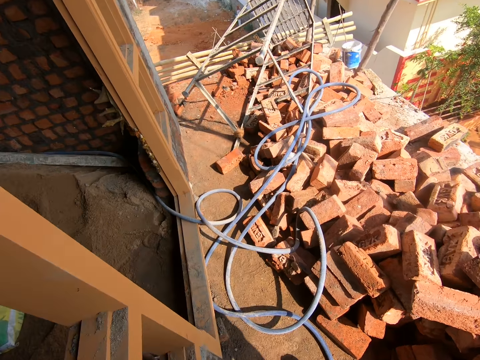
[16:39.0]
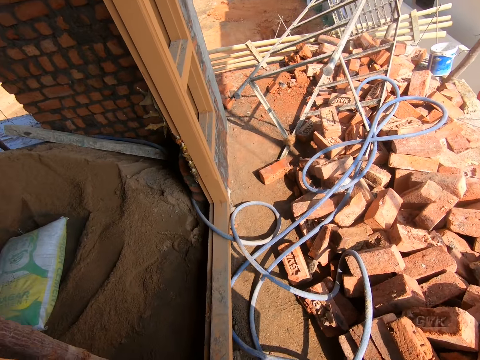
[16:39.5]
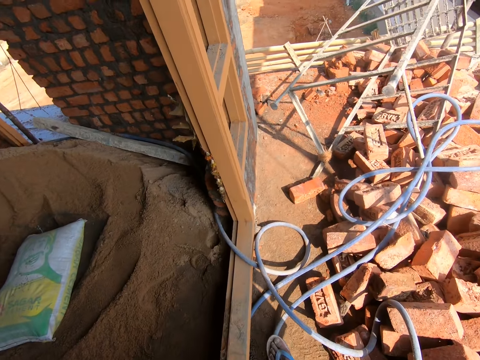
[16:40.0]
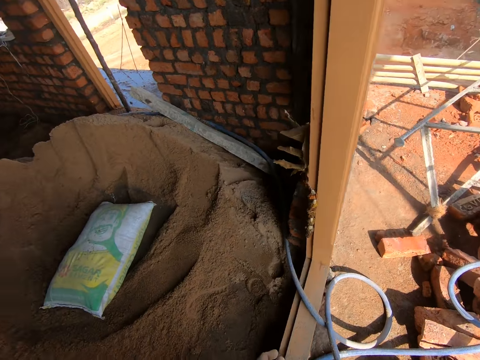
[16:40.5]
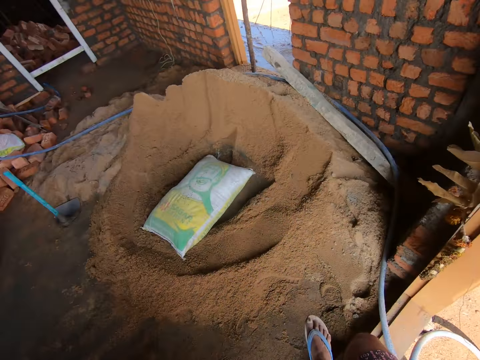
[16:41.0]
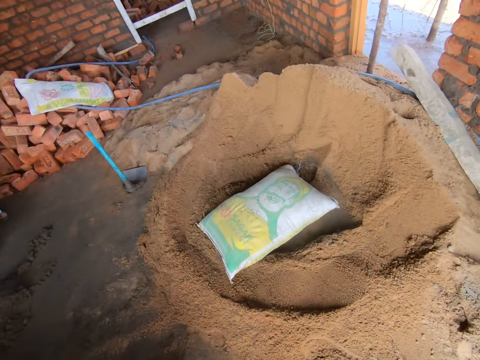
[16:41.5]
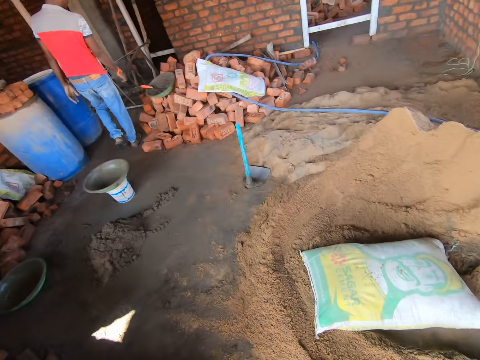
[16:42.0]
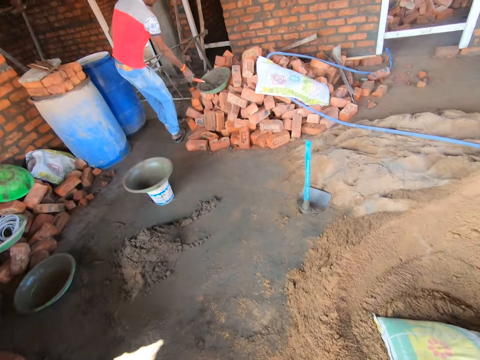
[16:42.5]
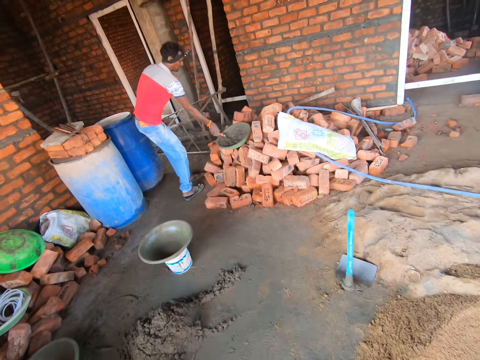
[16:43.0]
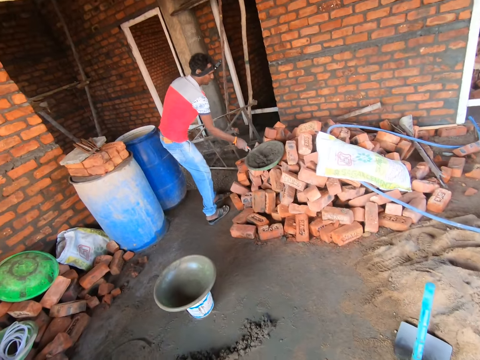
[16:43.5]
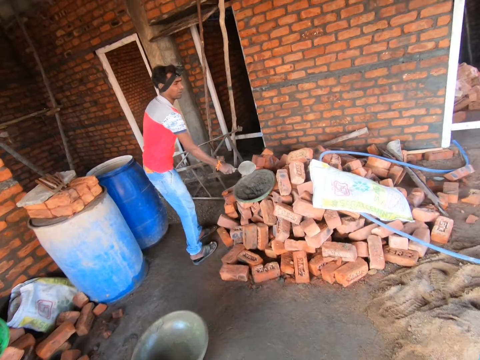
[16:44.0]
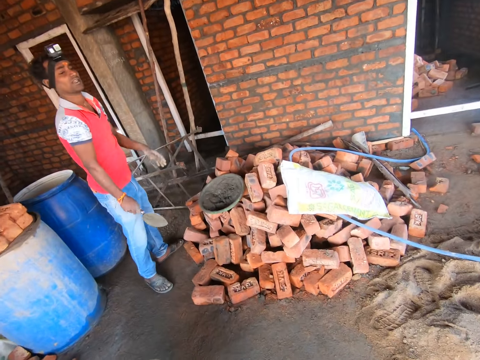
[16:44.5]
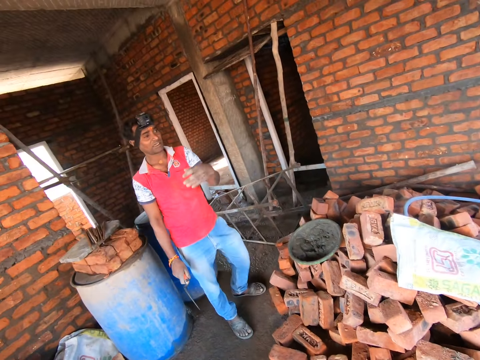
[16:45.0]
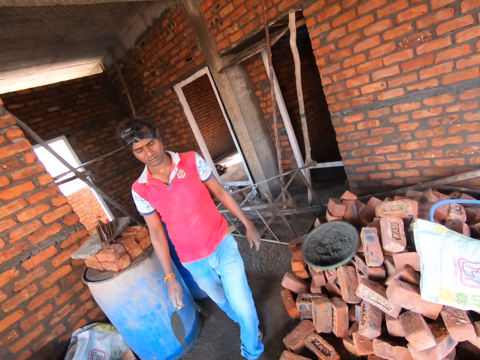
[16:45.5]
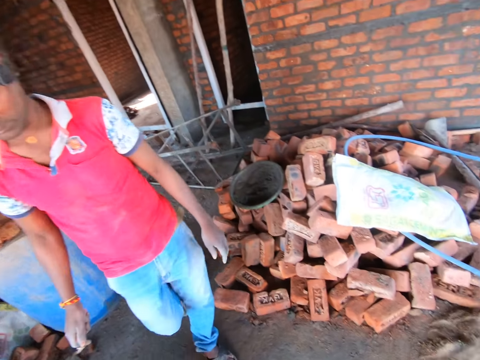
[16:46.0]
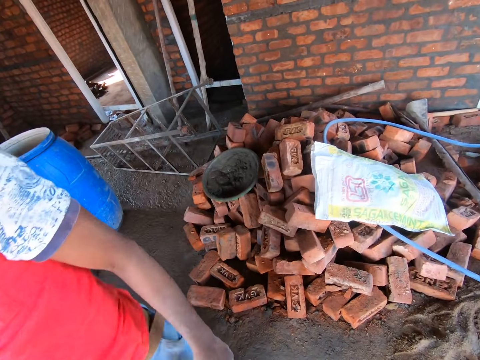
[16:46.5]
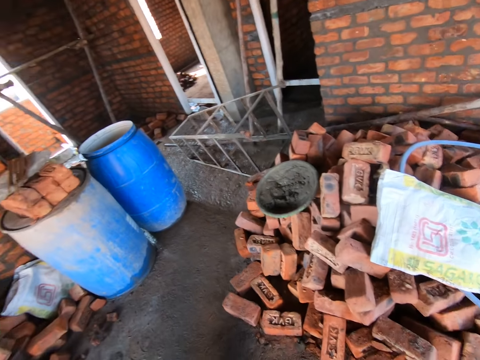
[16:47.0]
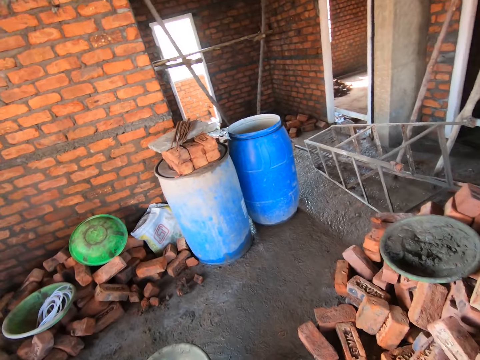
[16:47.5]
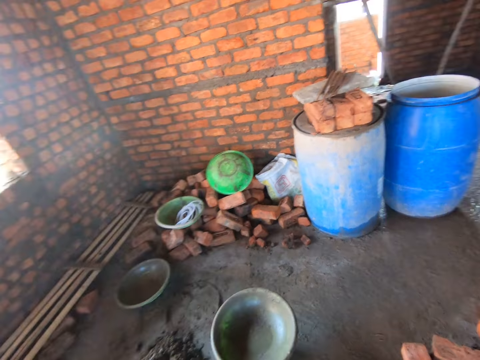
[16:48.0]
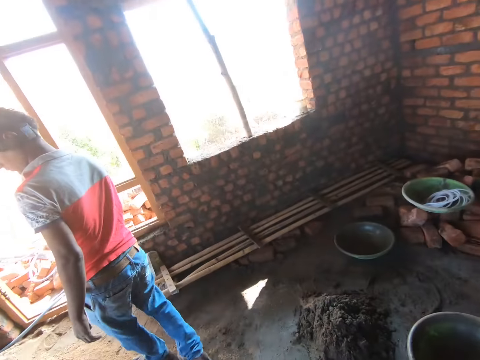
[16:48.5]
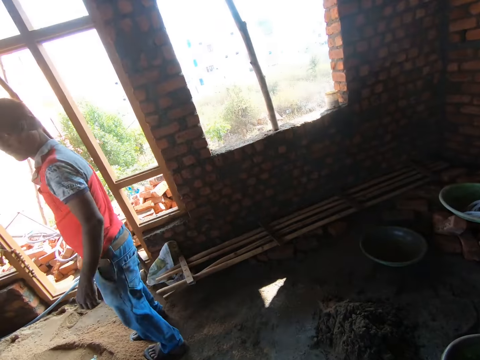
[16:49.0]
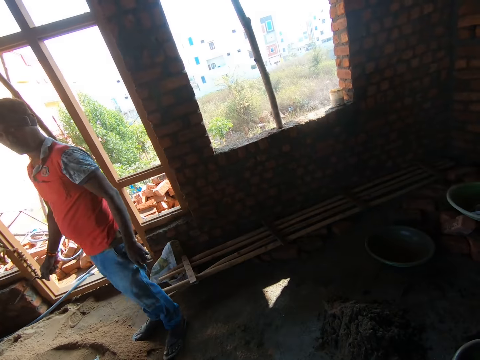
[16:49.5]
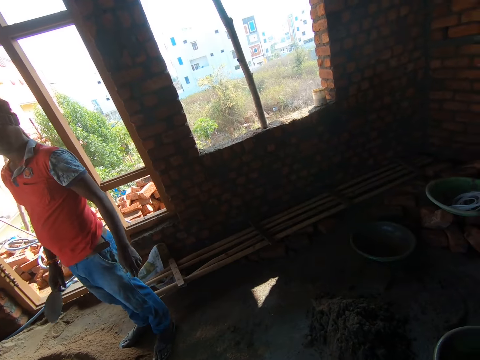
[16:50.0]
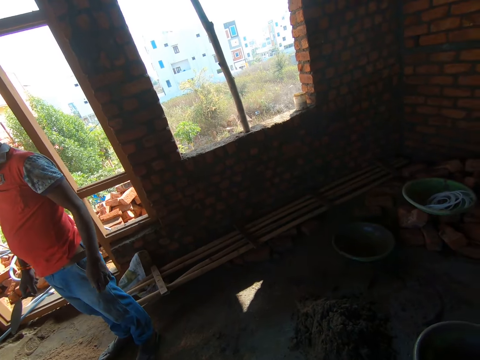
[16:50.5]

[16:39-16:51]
A man walks in the room and picks up a trowel. The camera wearer clears the trowel. The man points around and communicates to the camera wearer. The camera wearer walks in the room. They look at the man.

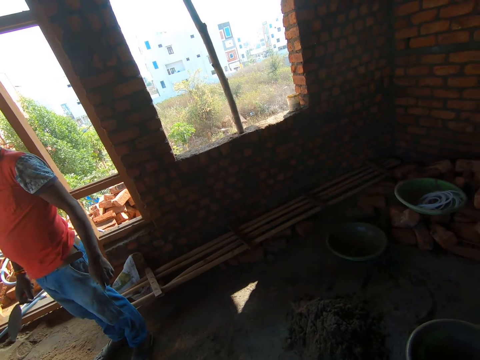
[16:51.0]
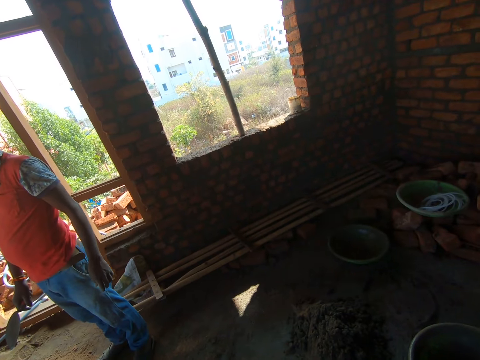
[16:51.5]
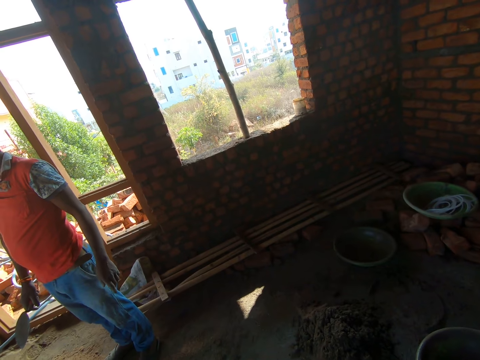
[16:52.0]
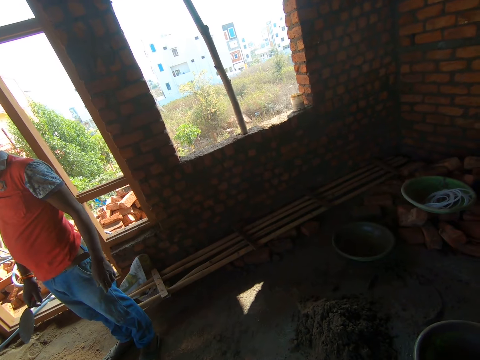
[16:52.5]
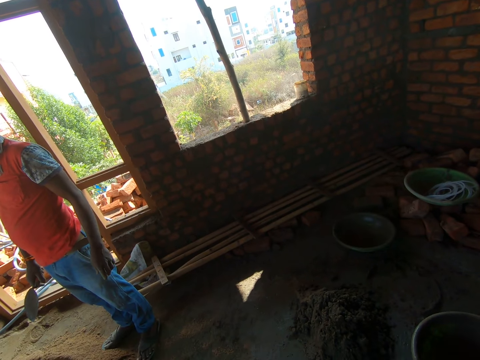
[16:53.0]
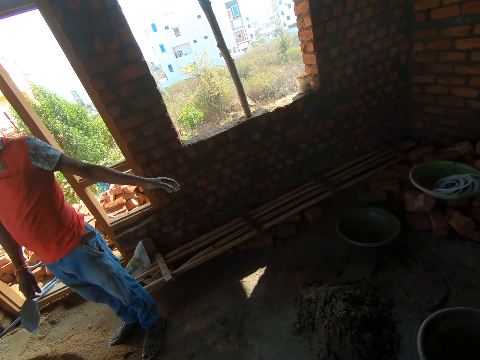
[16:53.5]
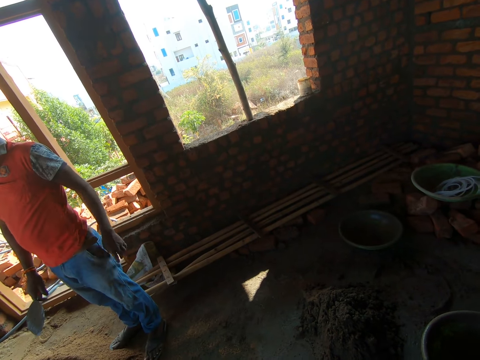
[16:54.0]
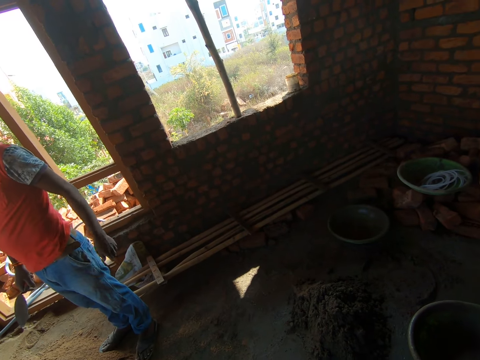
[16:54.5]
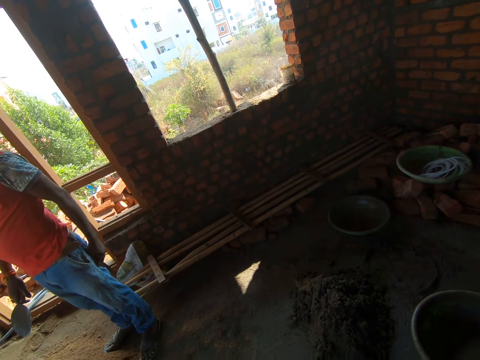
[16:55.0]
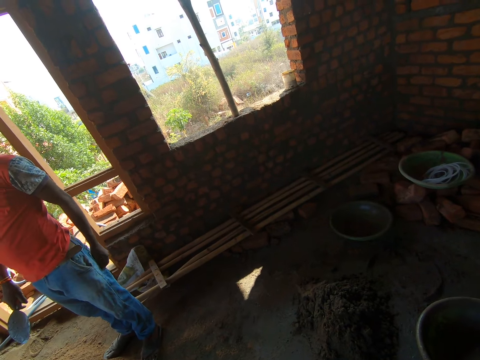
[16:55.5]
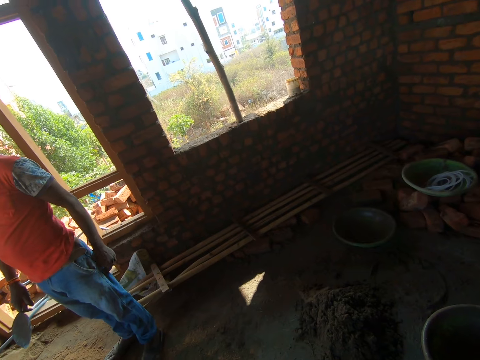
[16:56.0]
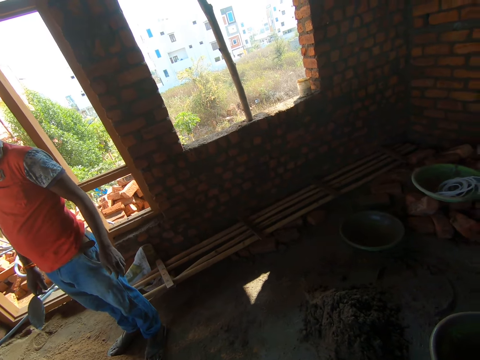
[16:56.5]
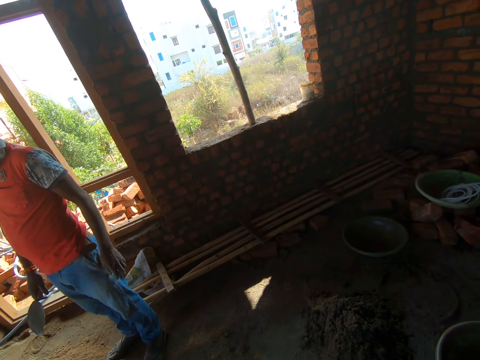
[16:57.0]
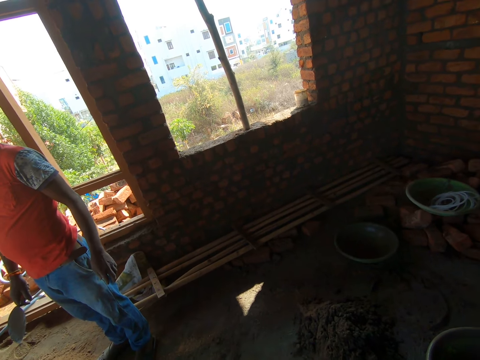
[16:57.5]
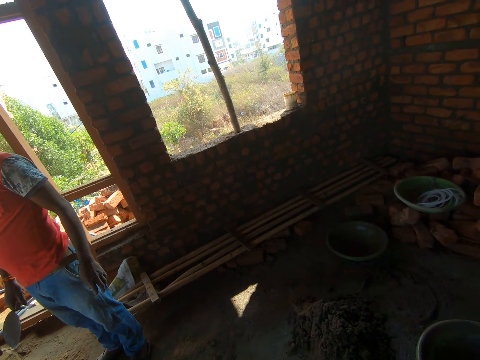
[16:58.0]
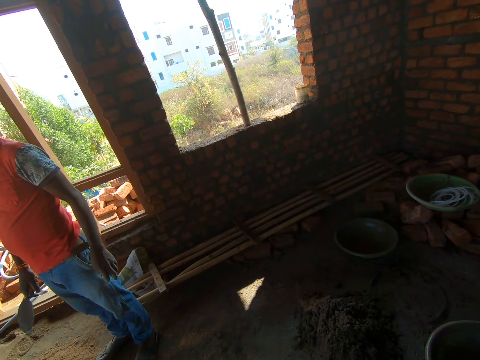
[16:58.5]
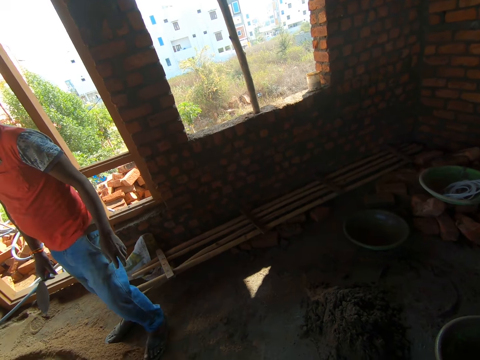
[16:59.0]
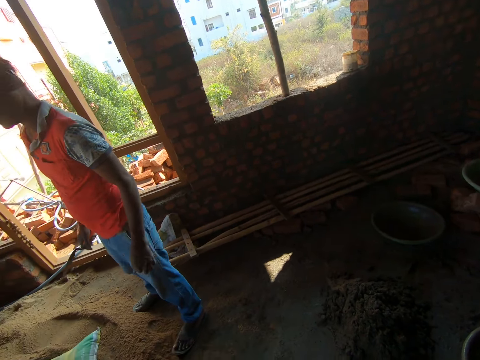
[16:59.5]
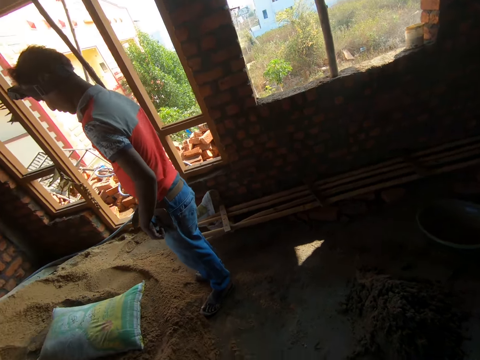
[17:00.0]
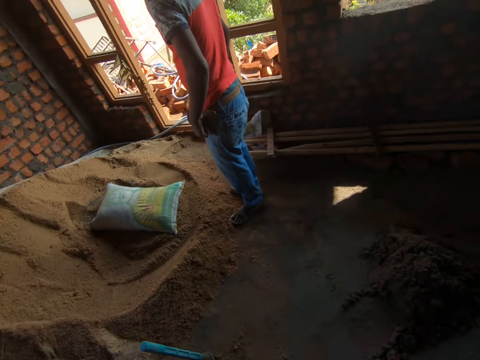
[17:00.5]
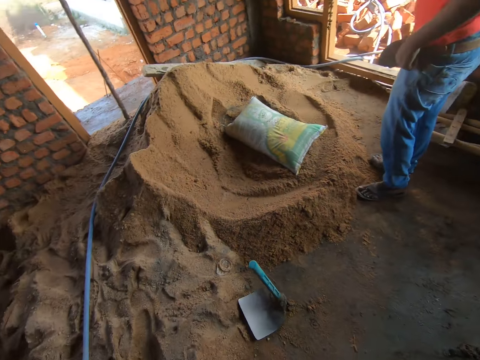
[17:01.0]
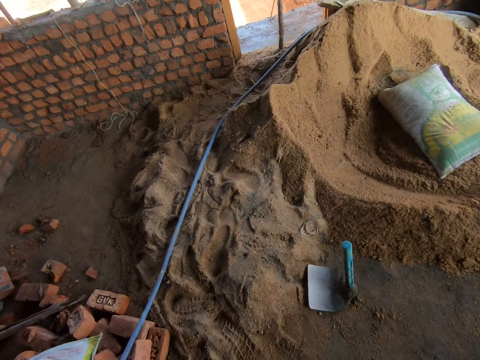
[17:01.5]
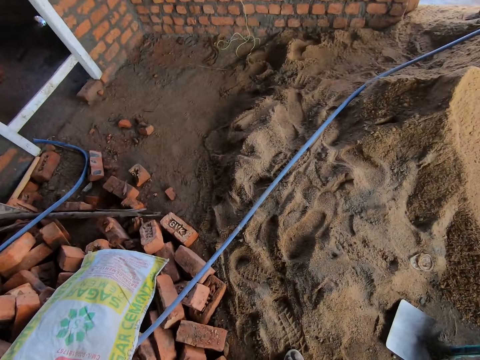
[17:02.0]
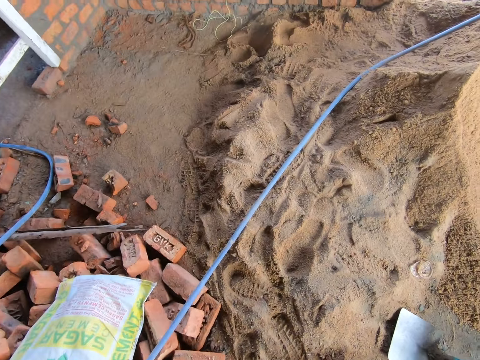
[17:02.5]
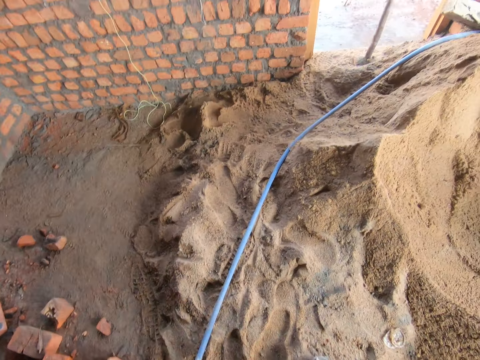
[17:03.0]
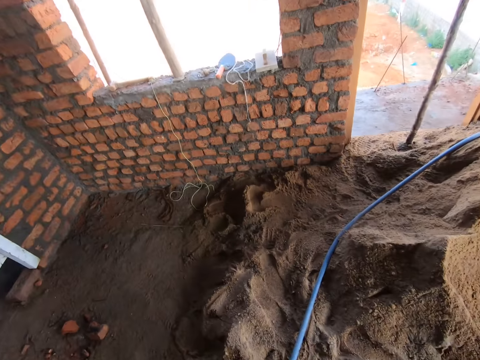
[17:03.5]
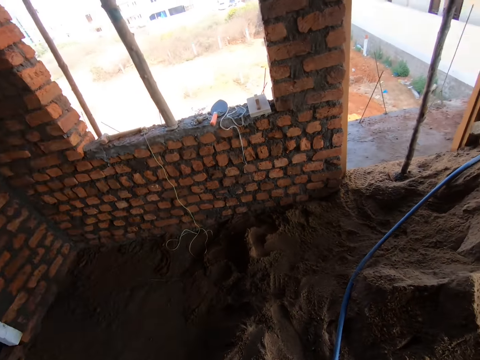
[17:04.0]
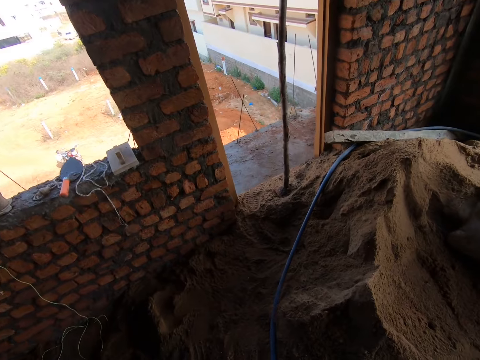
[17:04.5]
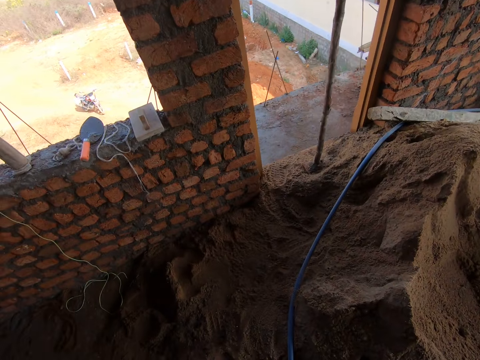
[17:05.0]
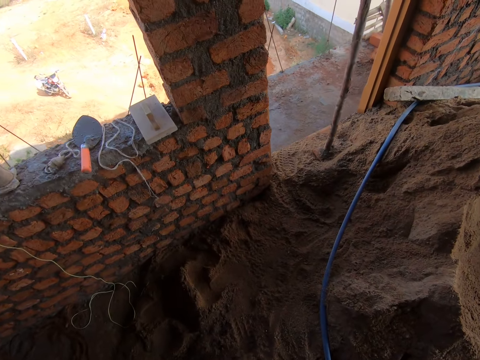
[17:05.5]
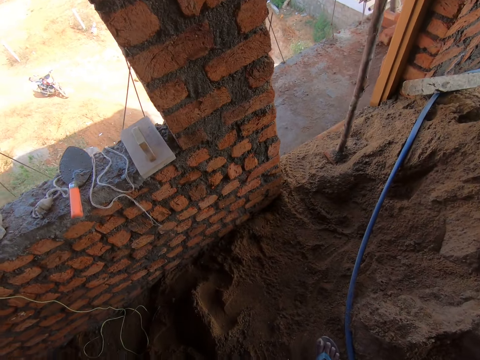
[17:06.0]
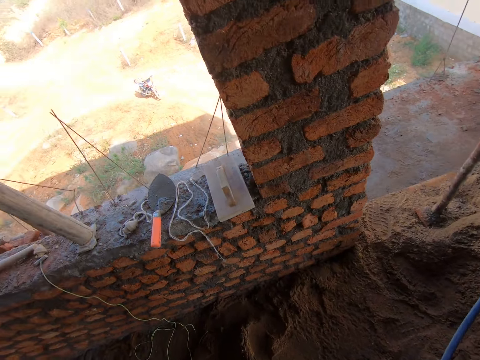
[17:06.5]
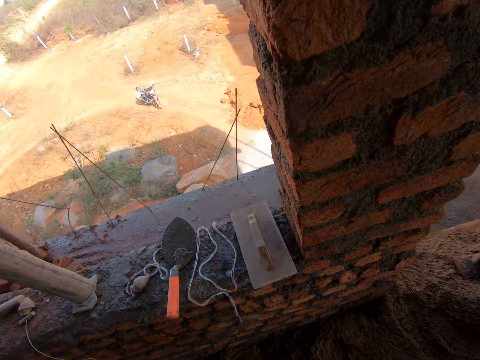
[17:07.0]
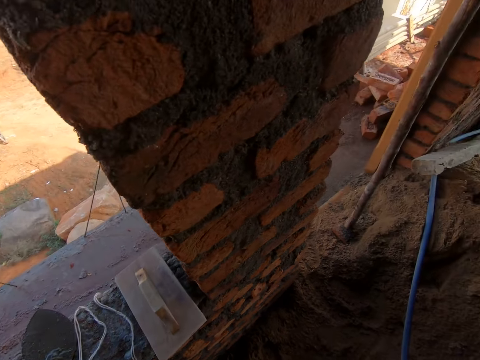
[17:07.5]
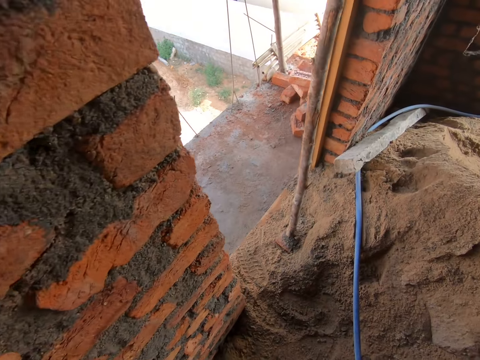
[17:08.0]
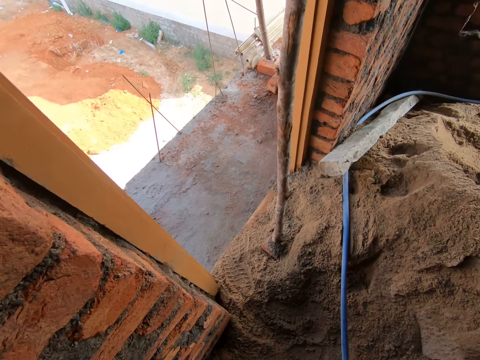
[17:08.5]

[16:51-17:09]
A person points around. The camera wearer looks at the person. They walk around. They walk in the room.
